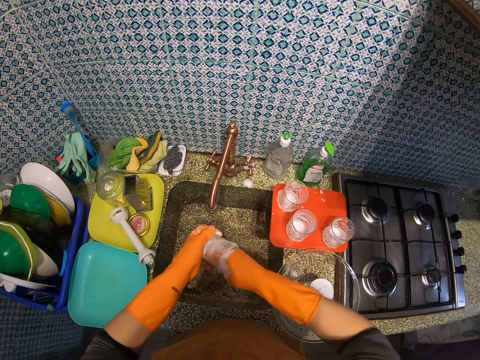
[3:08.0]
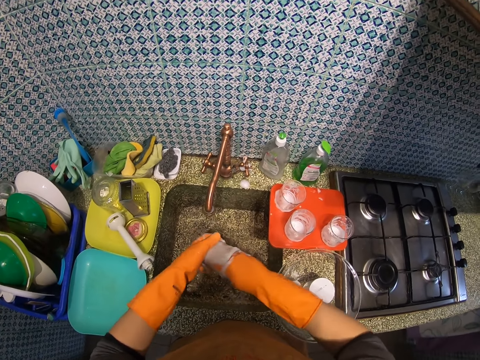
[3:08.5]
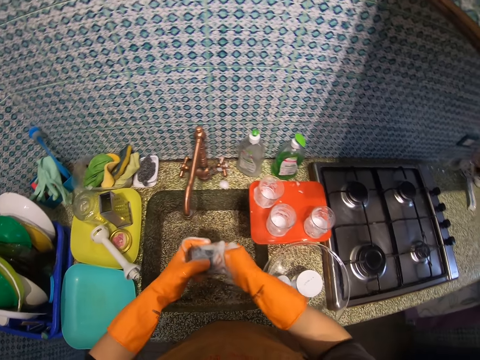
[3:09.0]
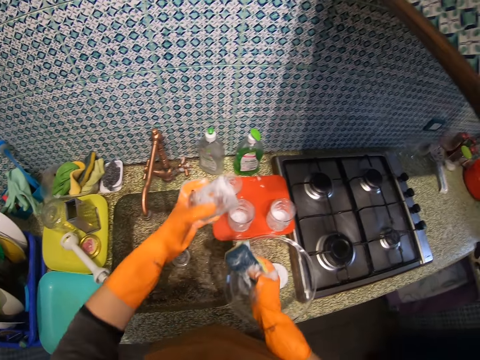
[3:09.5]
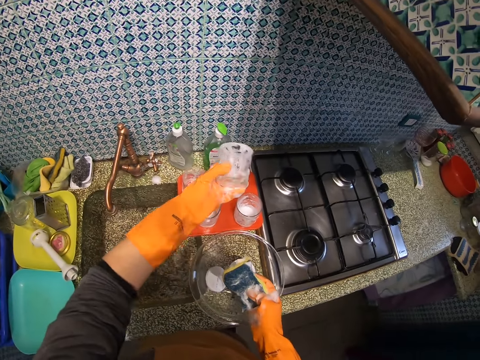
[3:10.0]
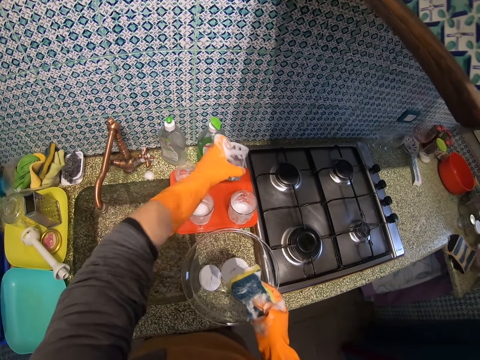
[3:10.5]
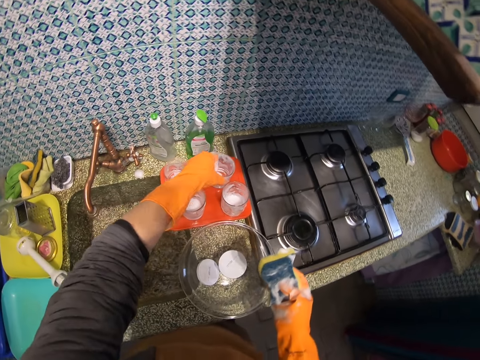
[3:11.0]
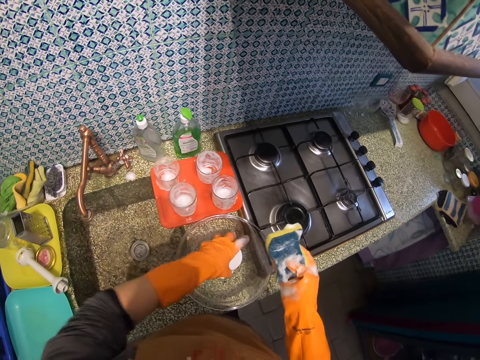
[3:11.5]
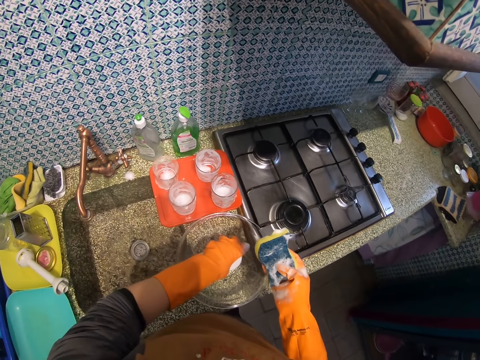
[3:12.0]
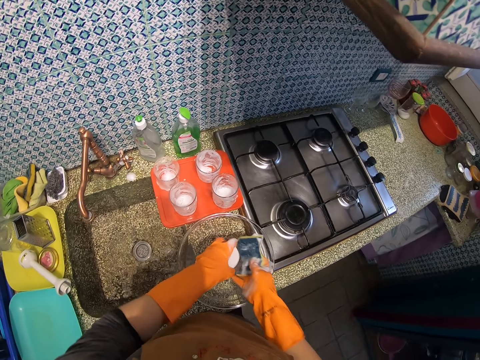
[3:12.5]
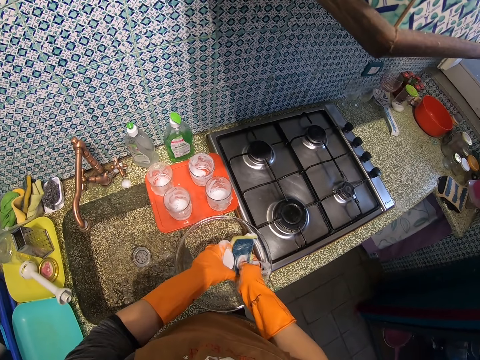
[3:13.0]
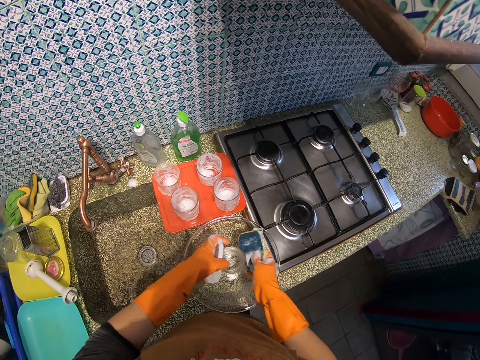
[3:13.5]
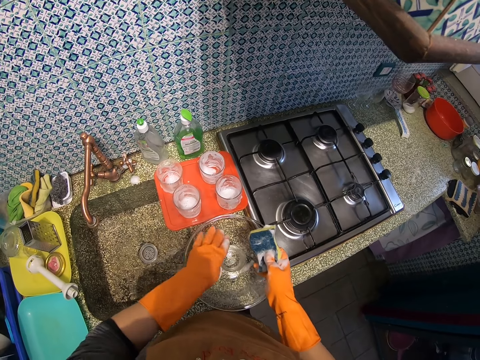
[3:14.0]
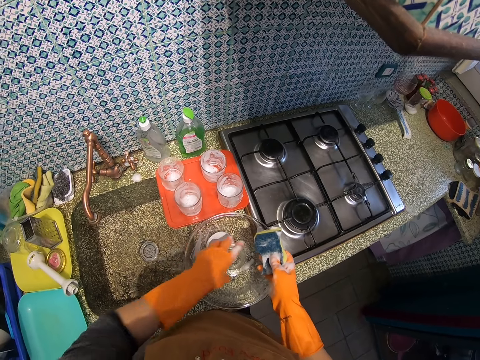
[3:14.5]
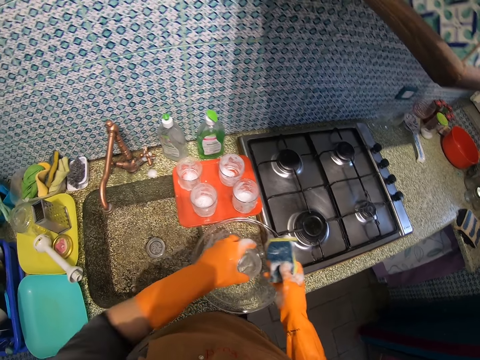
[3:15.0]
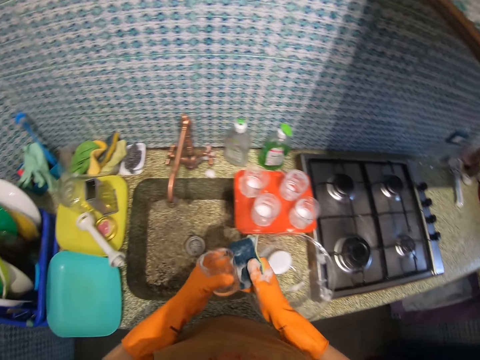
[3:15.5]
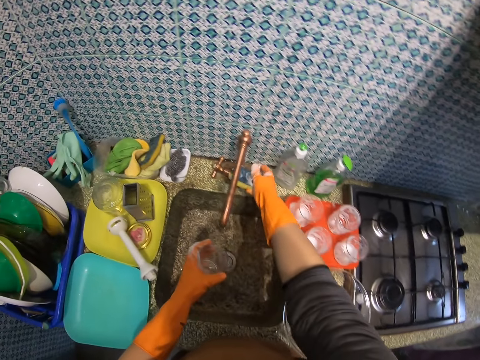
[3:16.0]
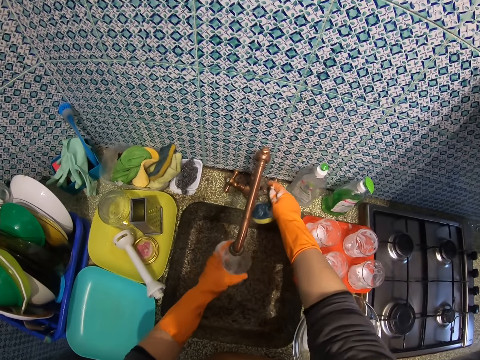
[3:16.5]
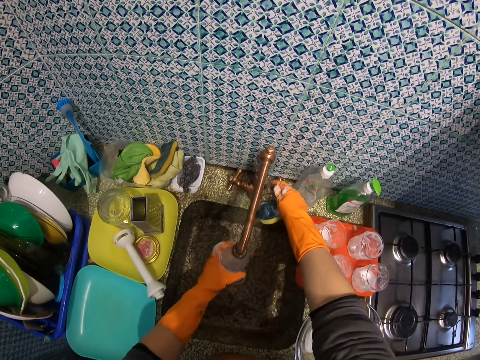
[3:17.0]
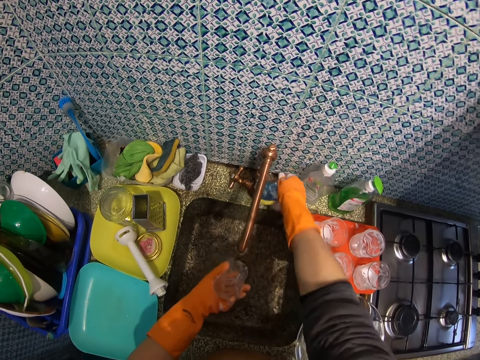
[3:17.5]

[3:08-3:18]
The camera wearer drops the cup on the bowl. They remove a cup cover. They take another cup from the bowl. They turn on the tap. They rinse the cup. They turn off the tap.

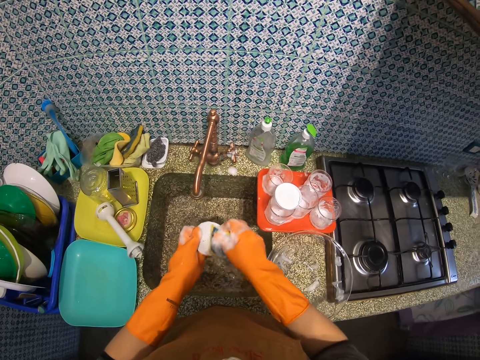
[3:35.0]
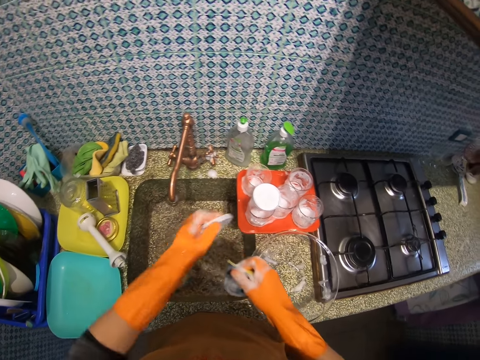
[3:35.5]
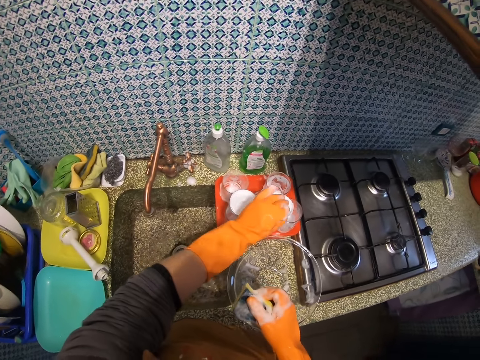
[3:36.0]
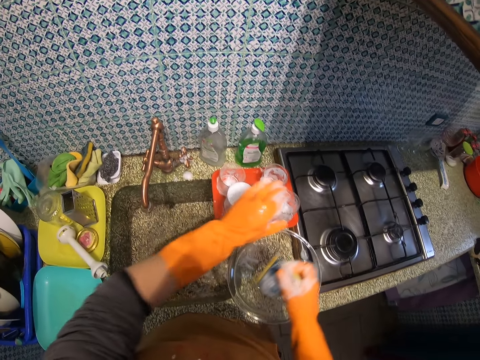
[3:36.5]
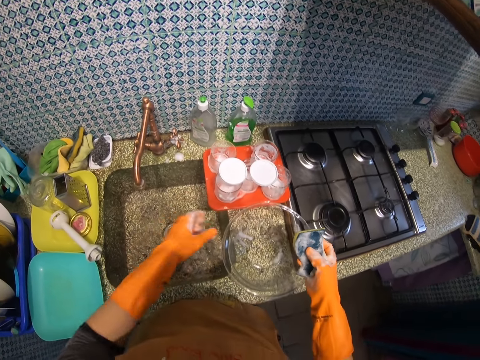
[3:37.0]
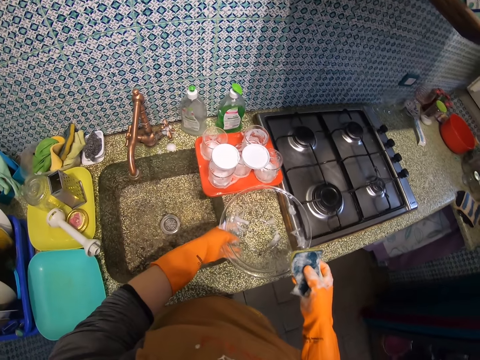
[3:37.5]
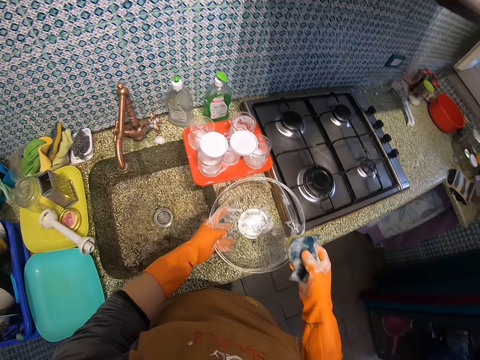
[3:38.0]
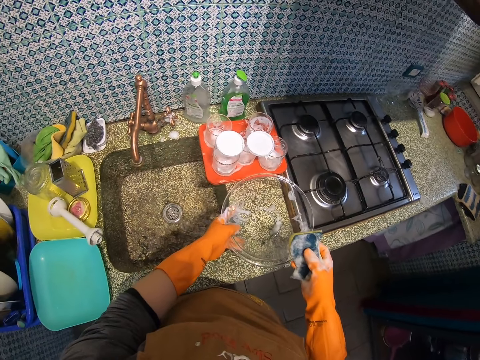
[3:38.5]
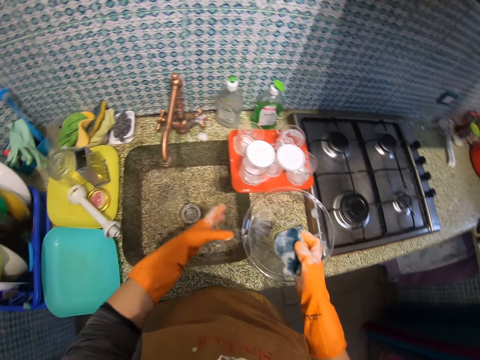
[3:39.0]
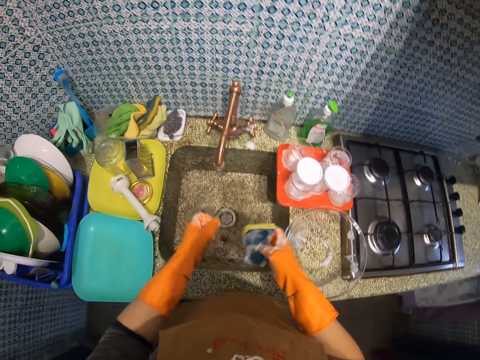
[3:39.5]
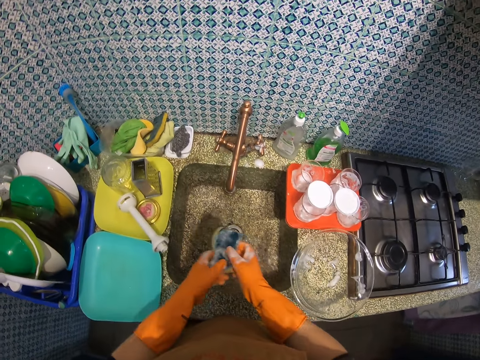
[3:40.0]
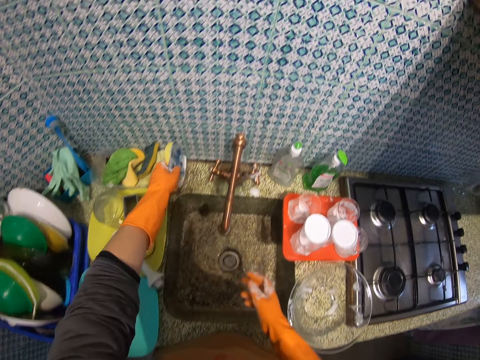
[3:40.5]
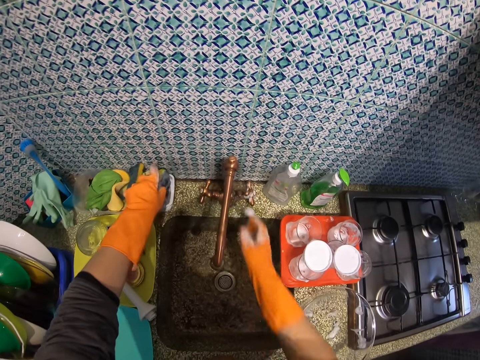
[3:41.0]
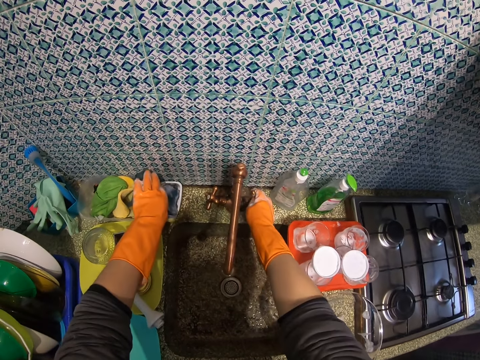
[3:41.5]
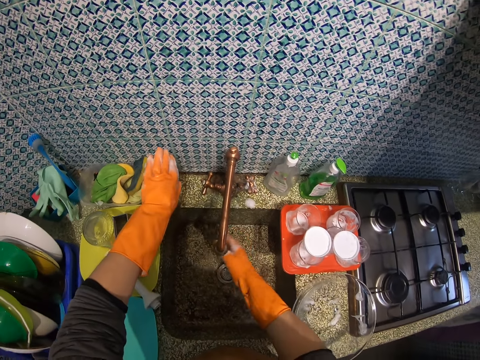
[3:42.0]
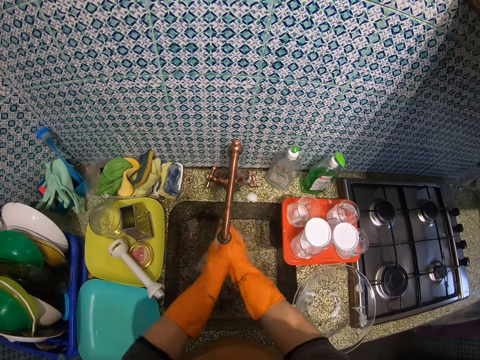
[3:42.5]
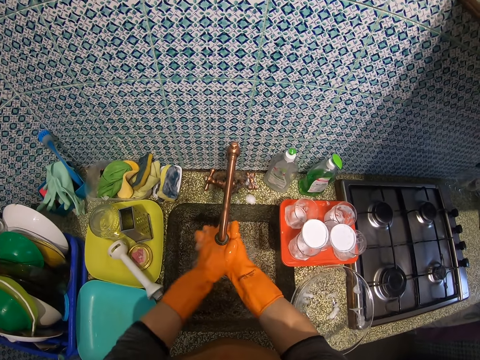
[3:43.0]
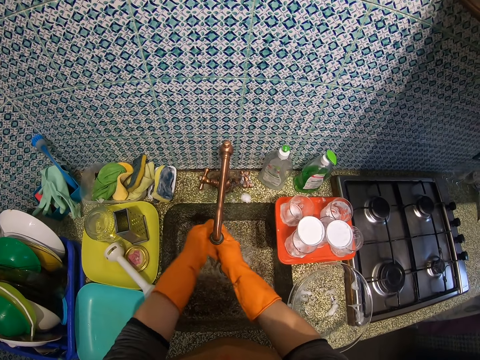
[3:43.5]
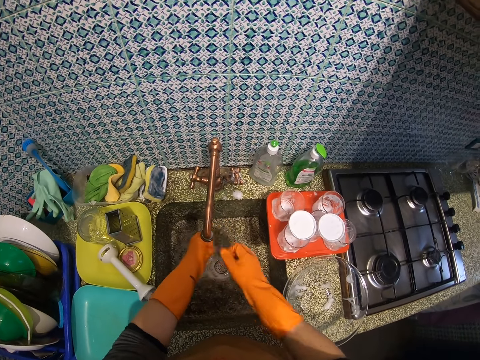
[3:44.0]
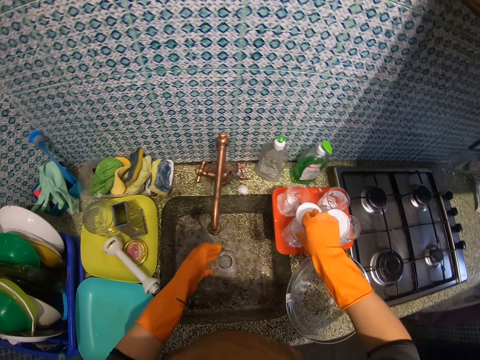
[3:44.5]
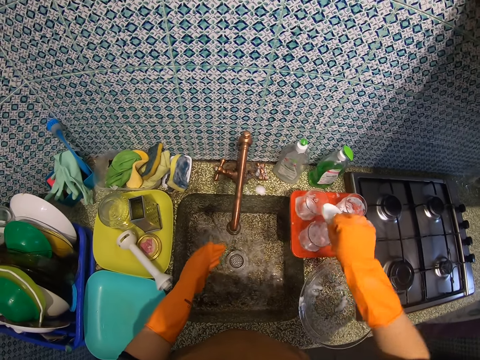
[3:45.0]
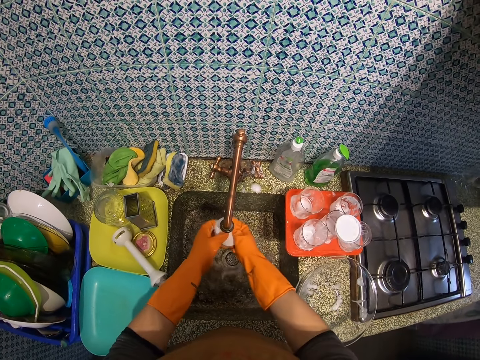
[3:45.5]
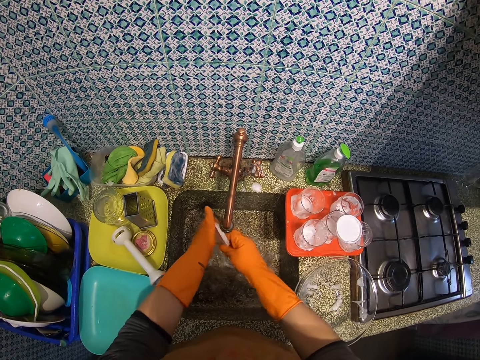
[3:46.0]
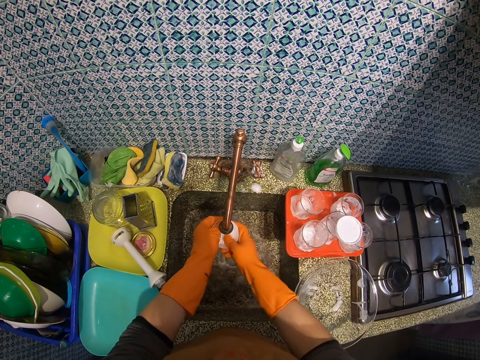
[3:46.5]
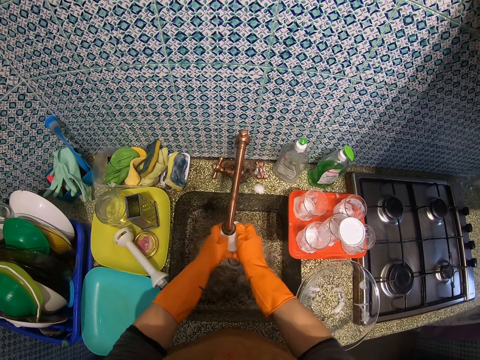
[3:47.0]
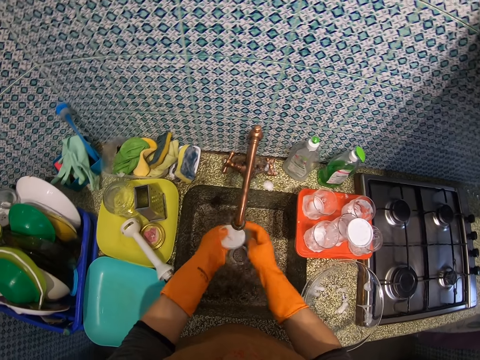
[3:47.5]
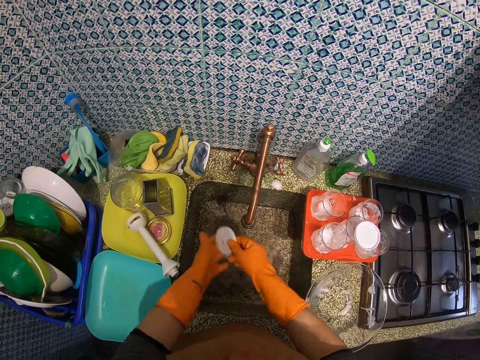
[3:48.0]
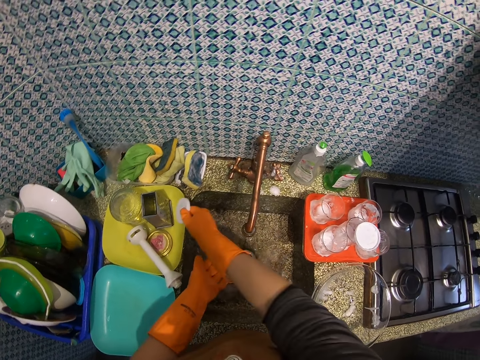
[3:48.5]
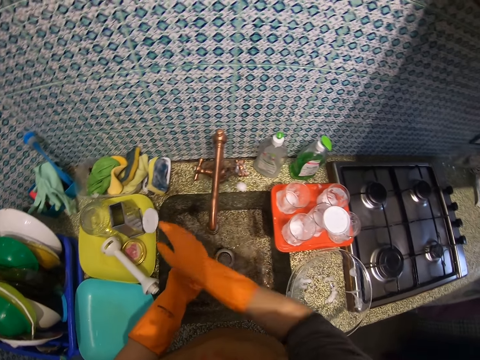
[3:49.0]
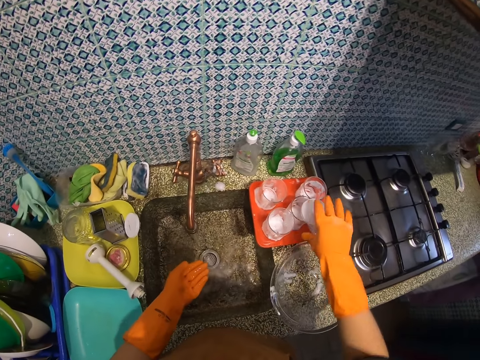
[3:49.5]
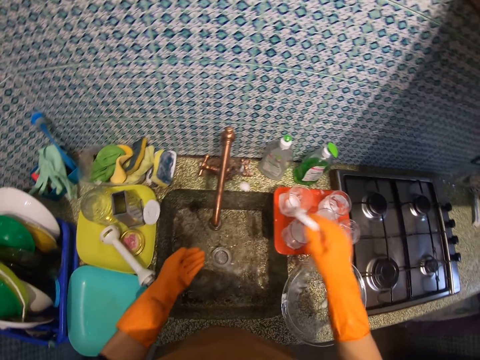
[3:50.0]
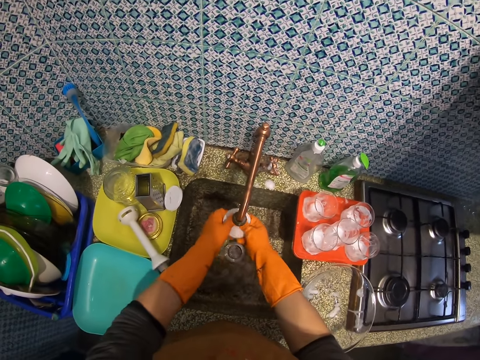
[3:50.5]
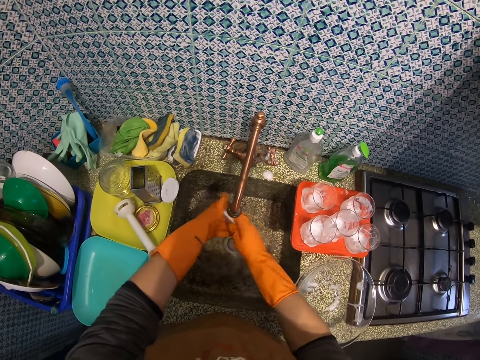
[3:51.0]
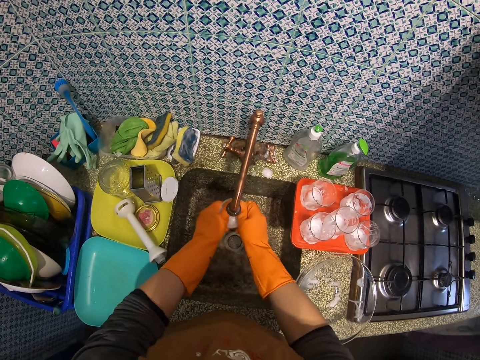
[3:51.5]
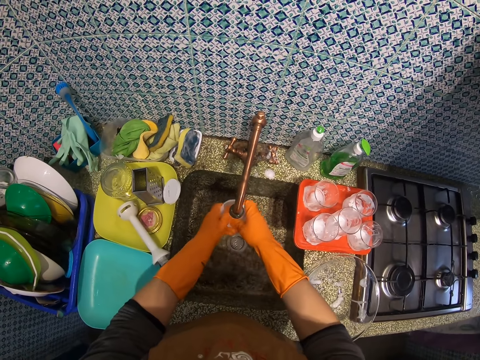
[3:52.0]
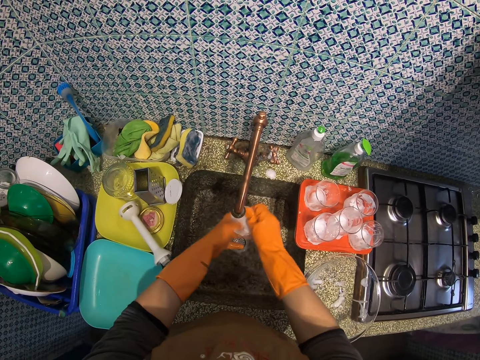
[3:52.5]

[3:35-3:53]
The camera wearer drops the cup cover, or lid of the glass, on the cup. She checks the bowl from the sink. She holds the glass dish. She drops the foam on the sink. She turns on the tap. She washes her hands. She picks the cup cover and rinses the cup cover. She puts the cover on a tray. She picks the cup cover and rinses the cup cover again.
